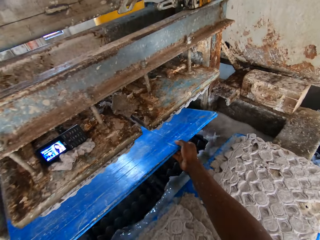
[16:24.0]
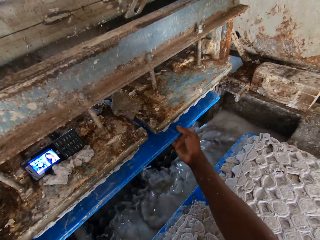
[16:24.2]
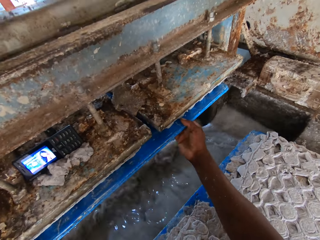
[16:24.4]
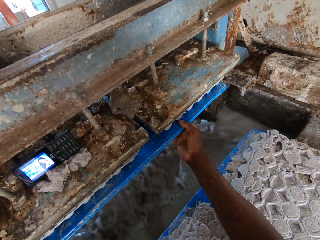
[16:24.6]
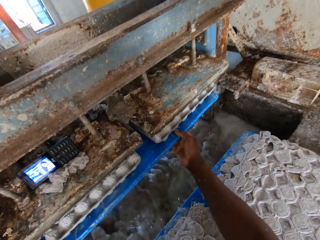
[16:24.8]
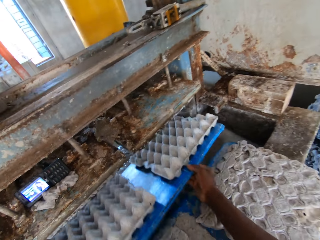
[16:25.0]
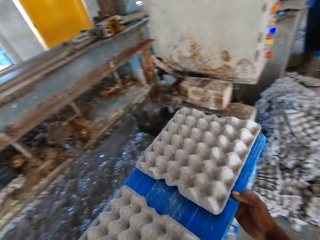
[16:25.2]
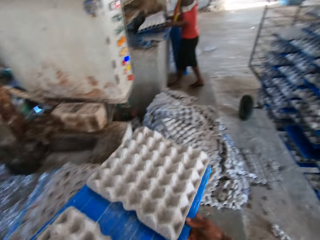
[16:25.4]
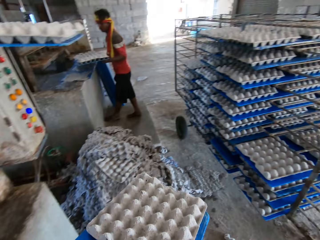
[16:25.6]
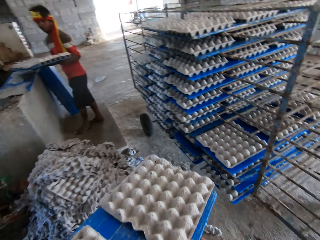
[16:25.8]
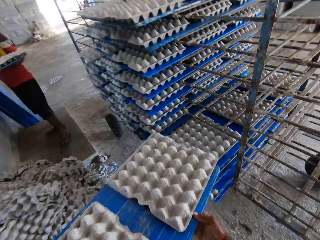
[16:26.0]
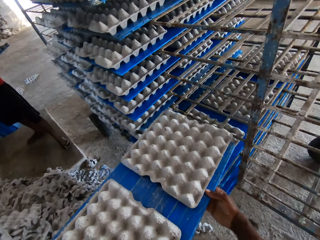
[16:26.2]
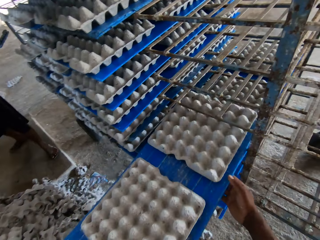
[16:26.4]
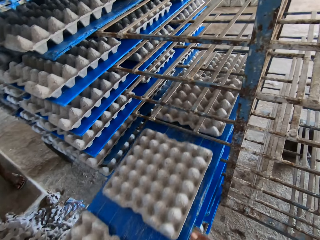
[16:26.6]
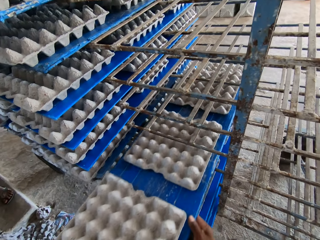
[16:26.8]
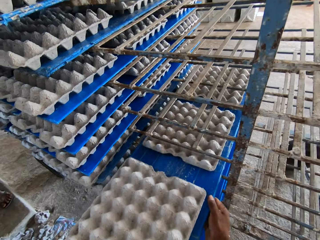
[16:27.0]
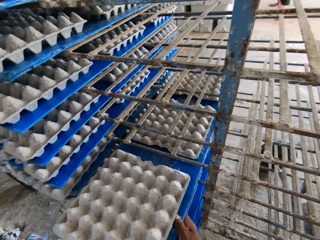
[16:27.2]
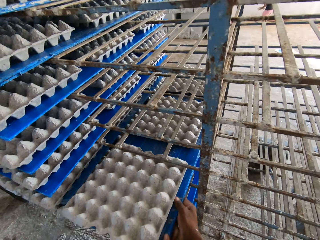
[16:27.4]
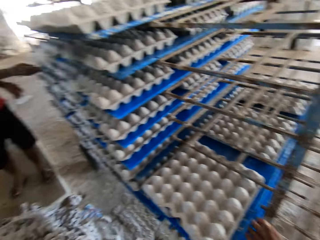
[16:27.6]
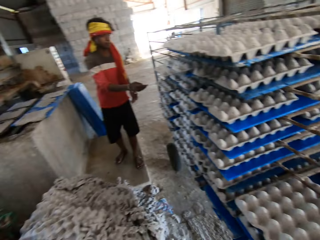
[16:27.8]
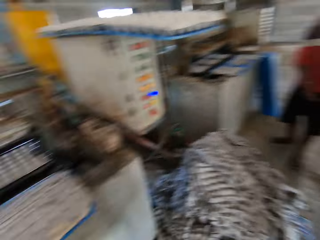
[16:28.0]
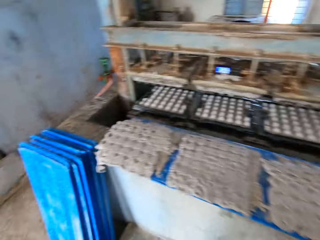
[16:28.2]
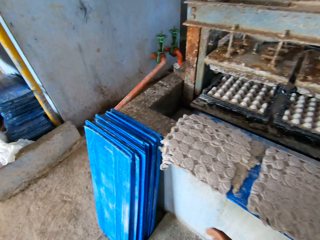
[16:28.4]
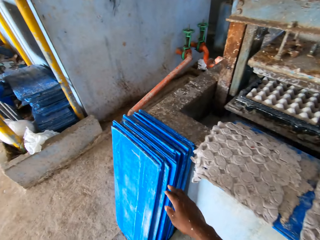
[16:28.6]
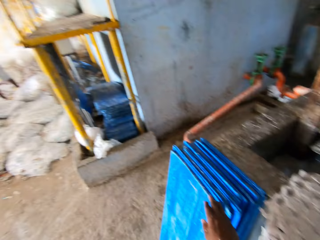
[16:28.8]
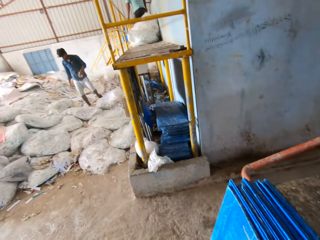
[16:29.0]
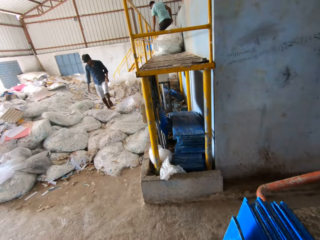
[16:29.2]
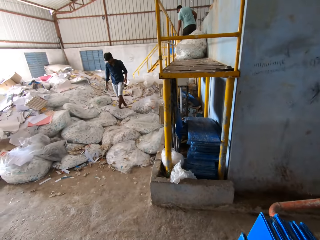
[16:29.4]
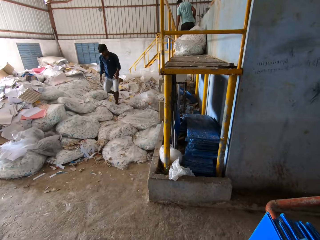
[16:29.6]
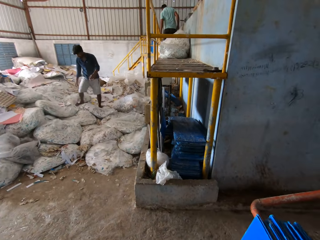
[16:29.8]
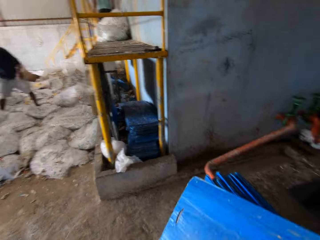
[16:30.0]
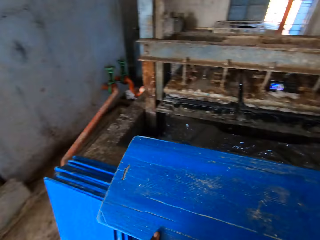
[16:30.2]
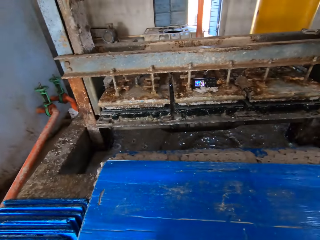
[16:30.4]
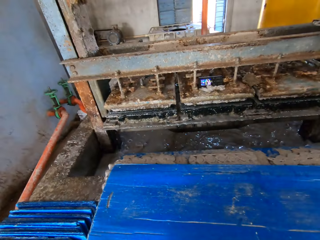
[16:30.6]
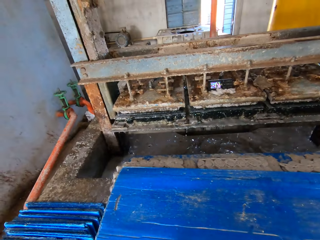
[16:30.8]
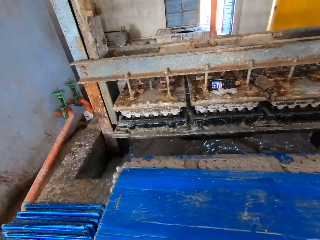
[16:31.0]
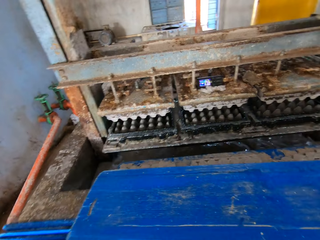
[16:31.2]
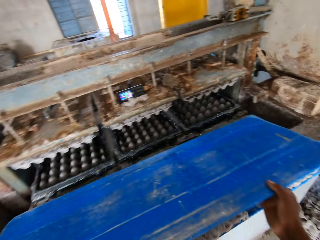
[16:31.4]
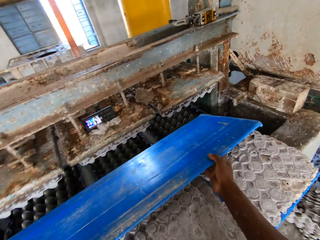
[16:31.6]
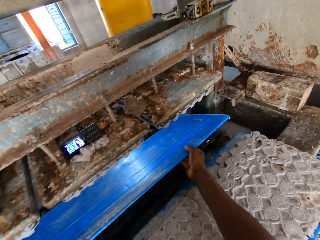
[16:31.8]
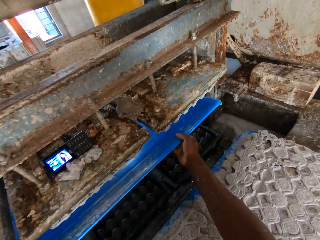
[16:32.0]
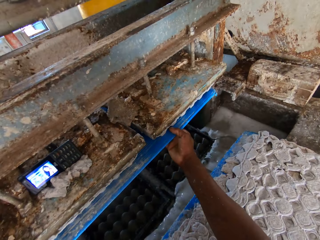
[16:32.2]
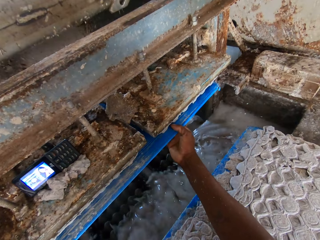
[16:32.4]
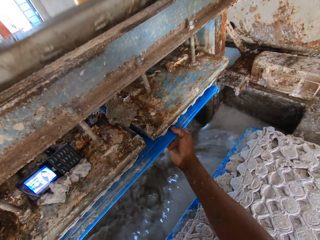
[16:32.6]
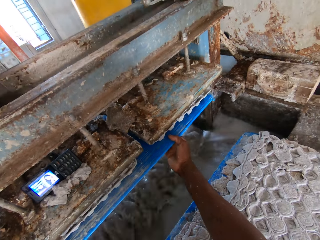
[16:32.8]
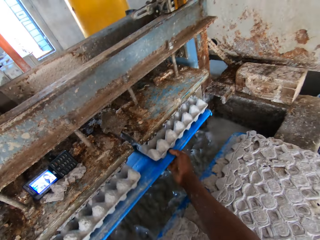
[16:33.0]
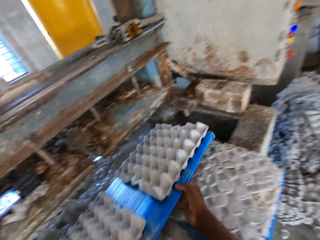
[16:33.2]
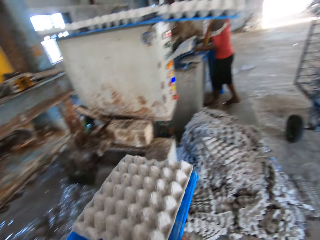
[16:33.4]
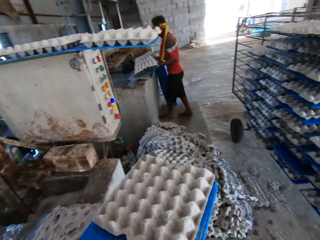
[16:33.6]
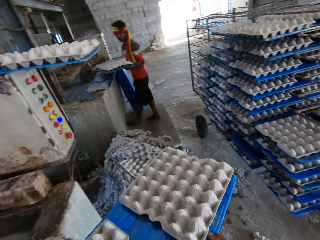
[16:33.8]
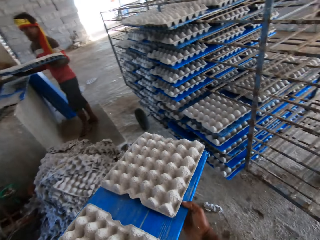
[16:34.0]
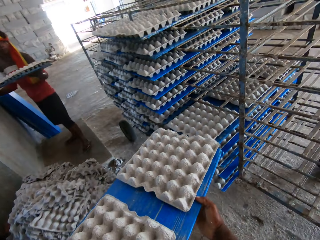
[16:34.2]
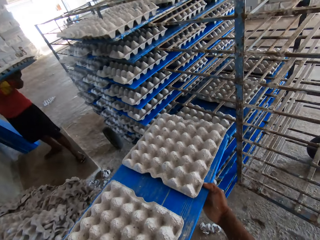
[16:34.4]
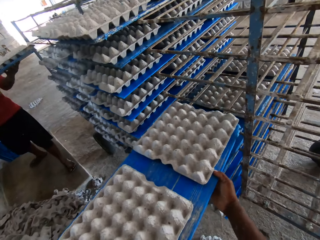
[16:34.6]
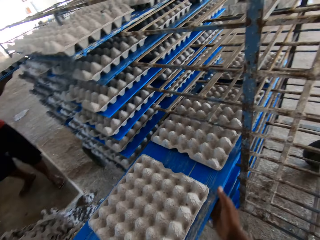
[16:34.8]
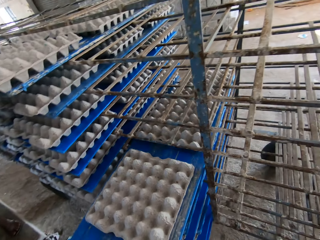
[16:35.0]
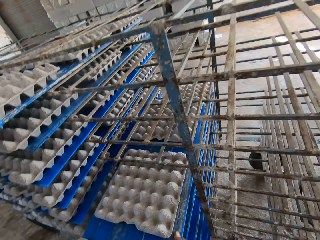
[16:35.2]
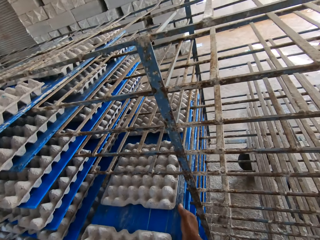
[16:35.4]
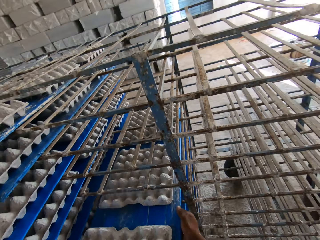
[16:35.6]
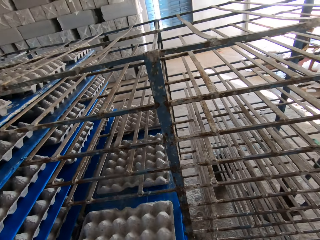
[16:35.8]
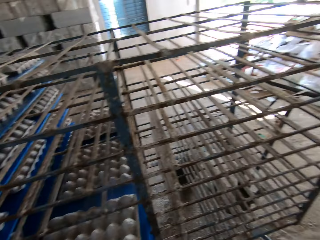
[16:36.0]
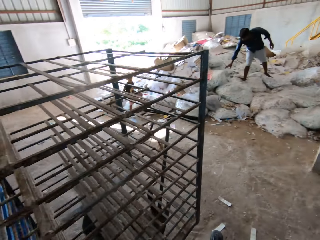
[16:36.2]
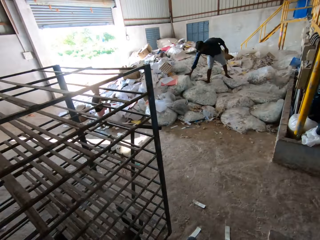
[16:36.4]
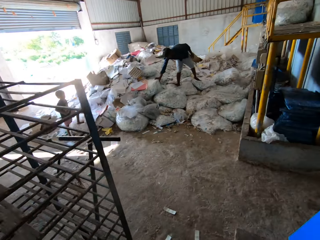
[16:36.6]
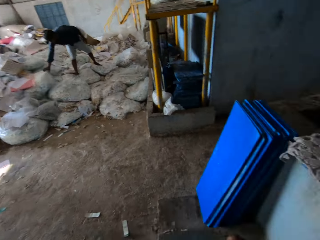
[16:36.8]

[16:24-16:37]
The camera wearer places the tray or cardboard in both hands in the crate making machine. He removes the cardboard with egg tray from the machine. He places the tray in both hands on the shelf in the trolley. He picks up a tray on the floor with his right hand. He places the tray in both hands in the crate making machine. He removes the cardboard with egg tray from the machine. A man places a tray in both hands in the trolley. The camera wearer places the tray in both hands on the shelf in the trolley.

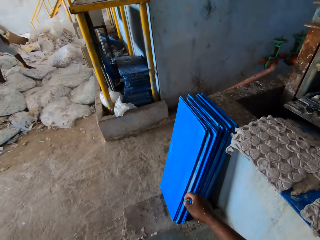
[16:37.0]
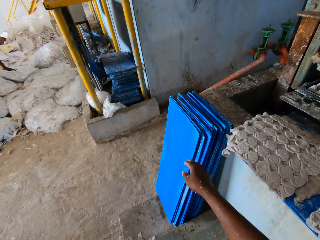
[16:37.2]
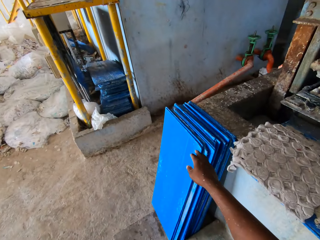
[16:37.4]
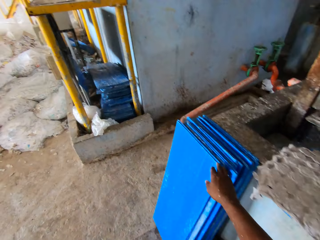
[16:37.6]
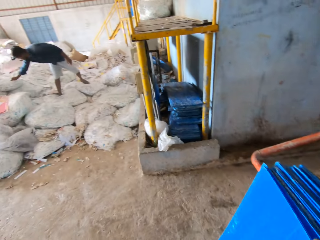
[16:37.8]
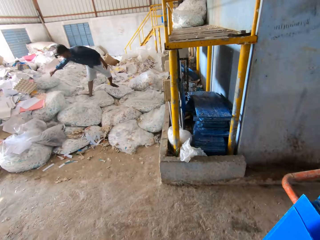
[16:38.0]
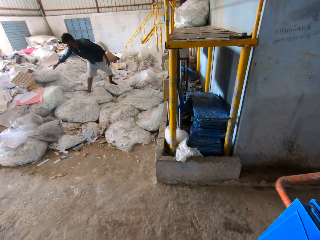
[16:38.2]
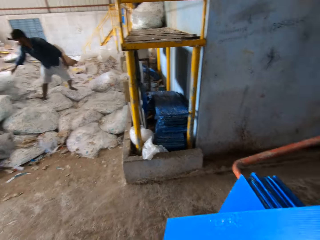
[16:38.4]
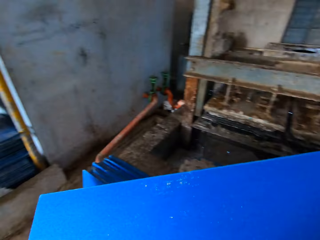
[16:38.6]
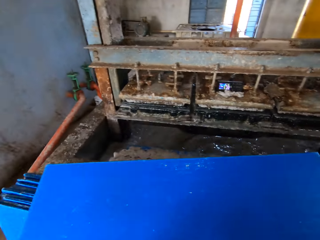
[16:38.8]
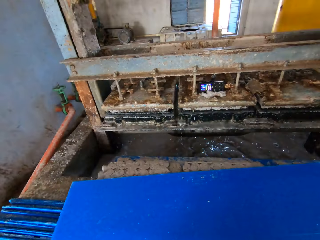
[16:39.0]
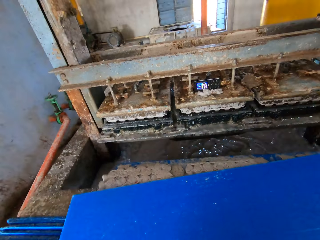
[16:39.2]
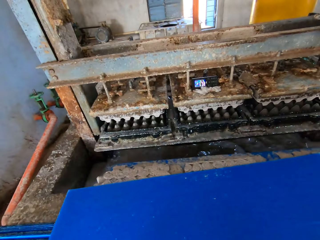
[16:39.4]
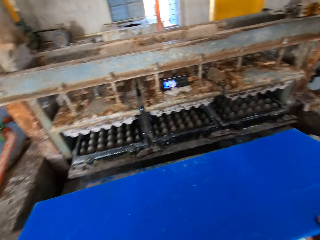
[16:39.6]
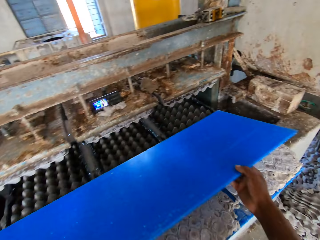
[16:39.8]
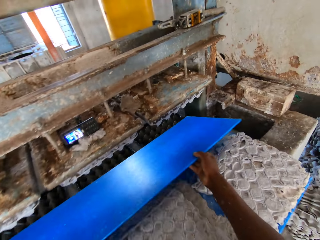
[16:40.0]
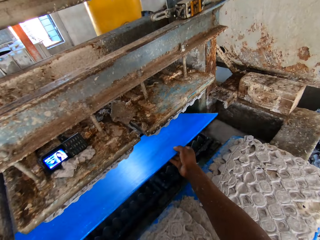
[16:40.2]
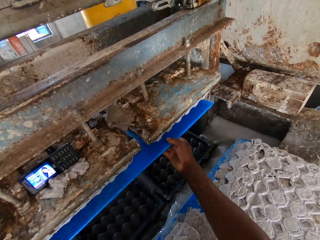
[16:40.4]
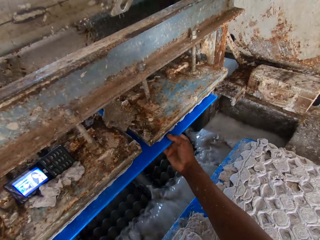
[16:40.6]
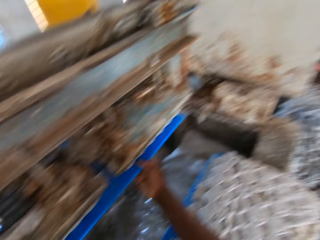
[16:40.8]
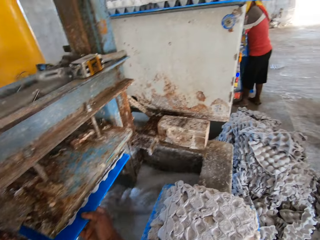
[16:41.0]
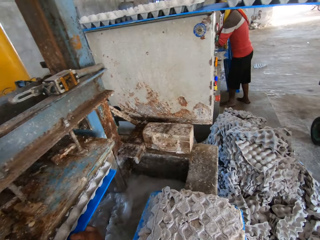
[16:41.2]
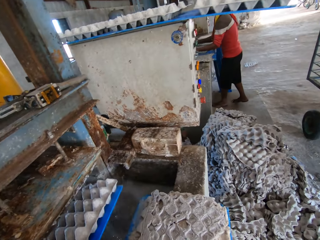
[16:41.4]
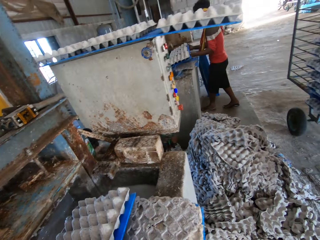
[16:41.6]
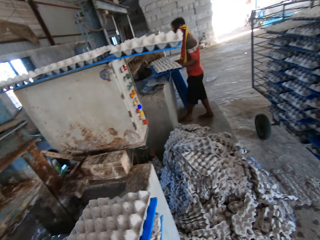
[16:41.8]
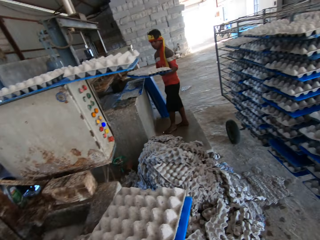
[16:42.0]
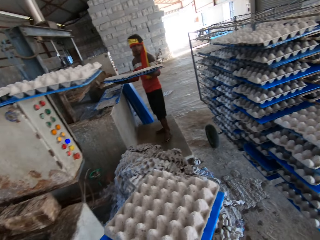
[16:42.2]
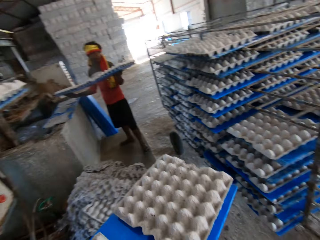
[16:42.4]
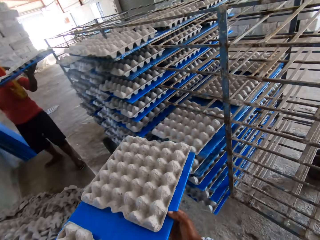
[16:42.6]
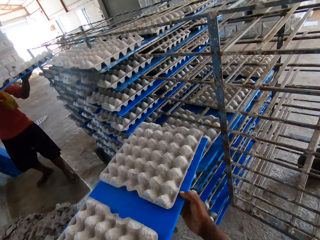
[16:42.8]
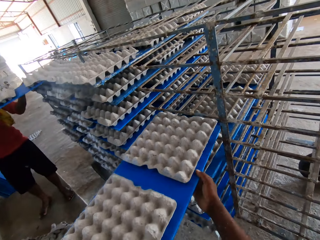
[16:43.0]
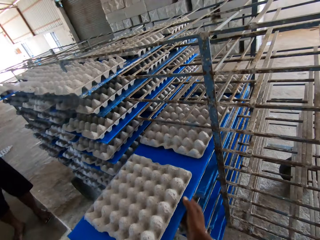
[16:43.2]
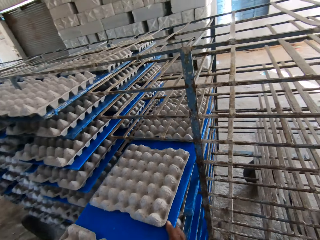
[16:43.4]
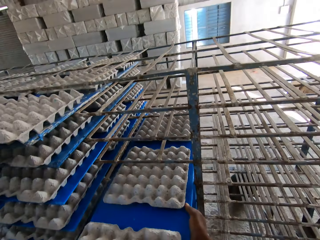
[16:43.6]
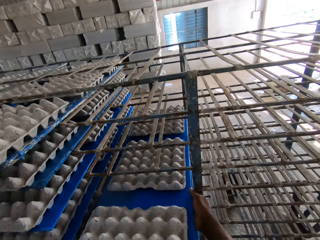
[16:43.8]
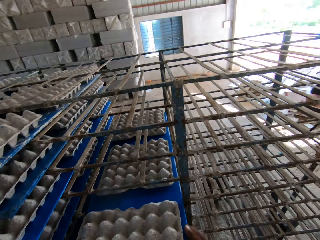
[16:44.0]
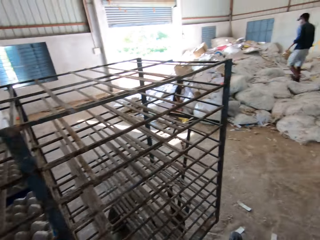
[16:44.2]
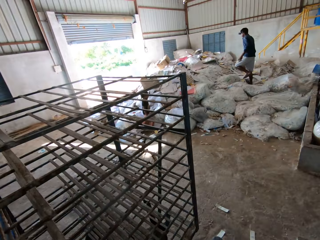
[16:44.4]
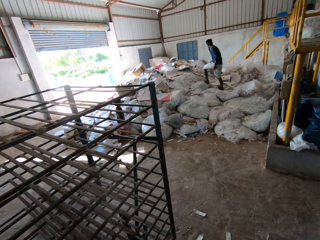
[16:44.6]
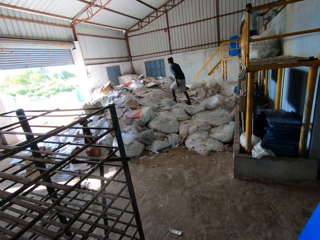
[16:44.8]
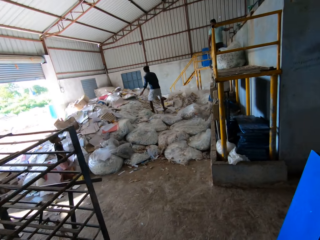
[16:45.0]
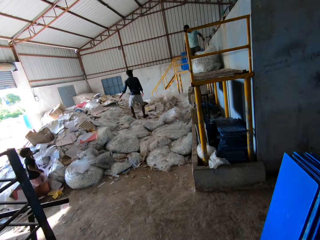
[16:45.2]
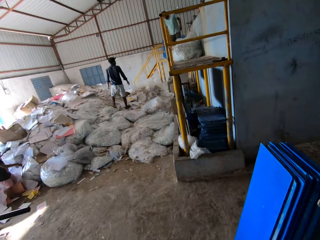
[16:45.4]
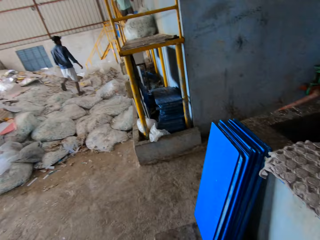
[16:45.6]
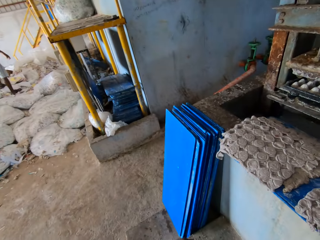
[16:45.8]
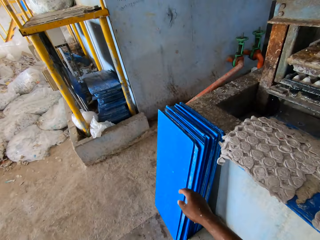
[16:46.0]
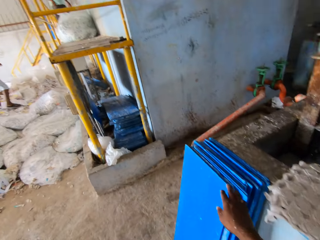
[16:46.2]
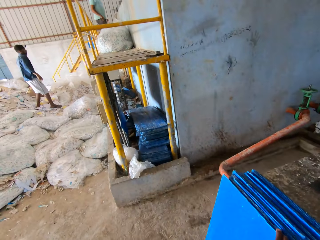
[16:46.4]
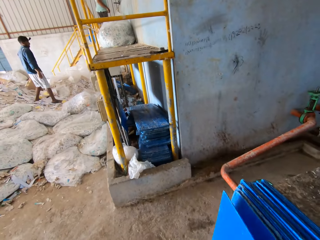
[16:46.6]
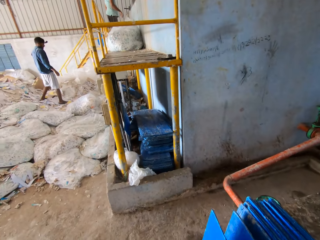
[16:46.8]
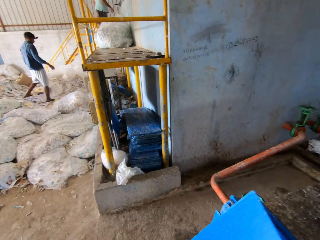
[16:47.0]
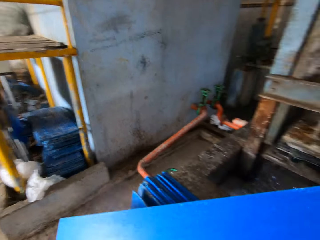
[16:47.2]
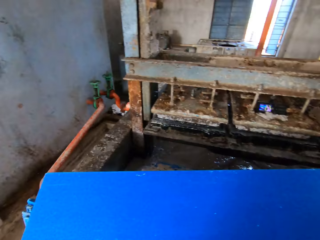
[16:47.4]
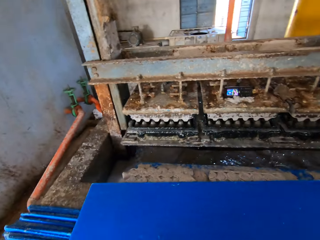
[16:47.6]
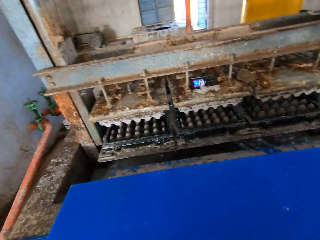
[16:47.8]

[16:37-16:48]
The camera wearer picks up a tray or cardboard on the floor with his right hand. He places the tray in both hands in the crate making machine. He removes the cardboard with egg tray from the machine. A man places a tray in both hands in the trolley. The camera wearer places the tray in both hands on the shelf in the trolley. He picks up a tray on the floor with his right hand.
